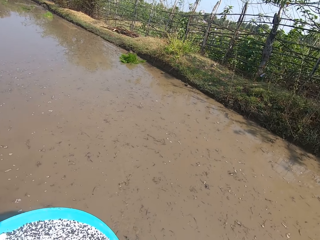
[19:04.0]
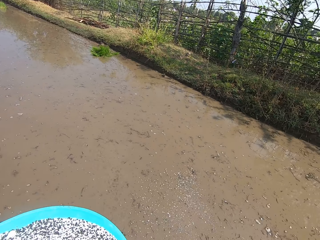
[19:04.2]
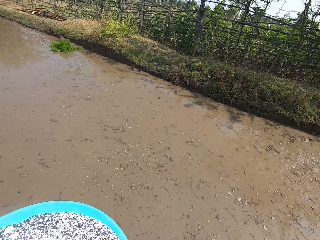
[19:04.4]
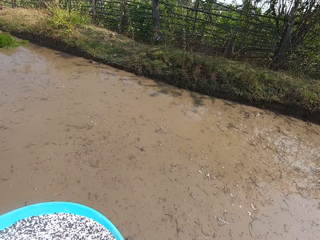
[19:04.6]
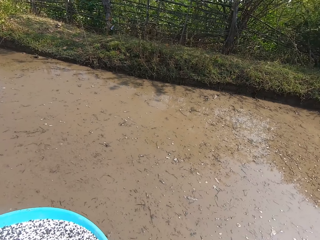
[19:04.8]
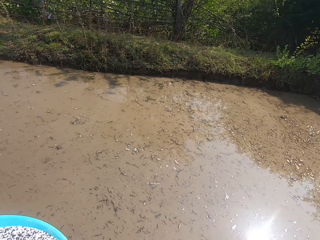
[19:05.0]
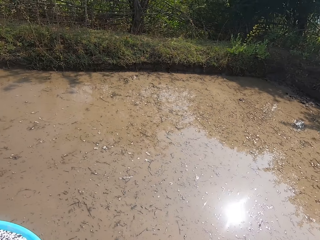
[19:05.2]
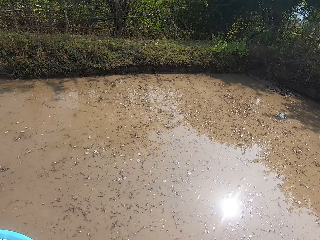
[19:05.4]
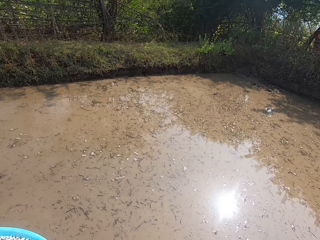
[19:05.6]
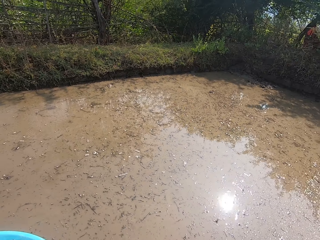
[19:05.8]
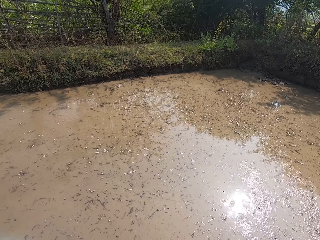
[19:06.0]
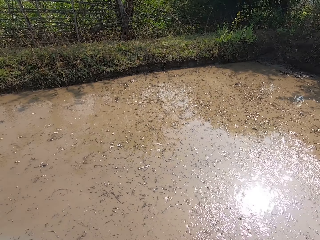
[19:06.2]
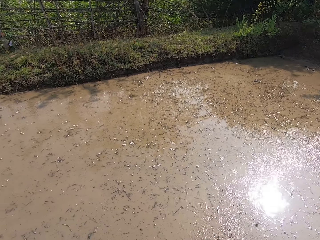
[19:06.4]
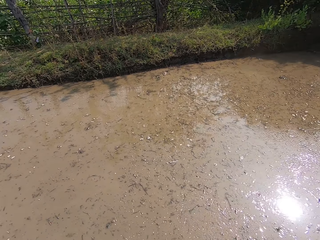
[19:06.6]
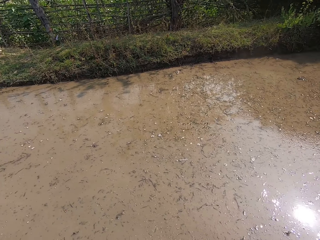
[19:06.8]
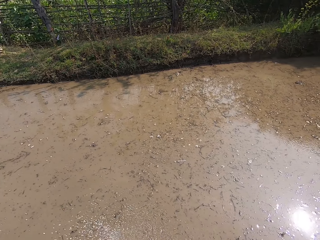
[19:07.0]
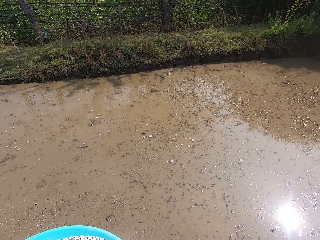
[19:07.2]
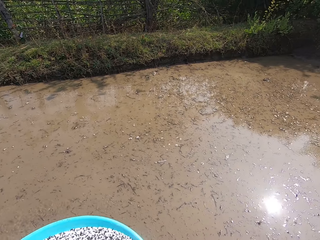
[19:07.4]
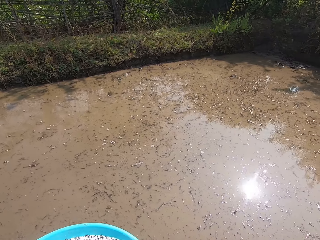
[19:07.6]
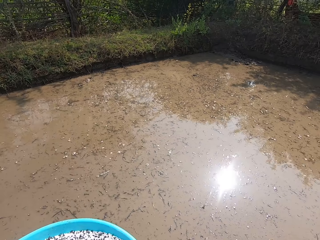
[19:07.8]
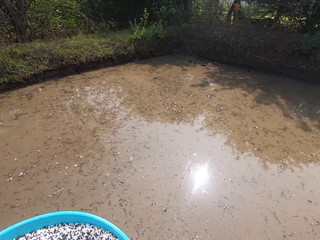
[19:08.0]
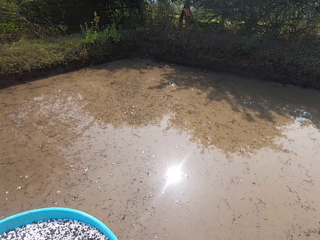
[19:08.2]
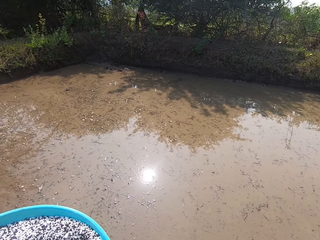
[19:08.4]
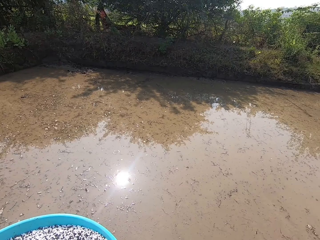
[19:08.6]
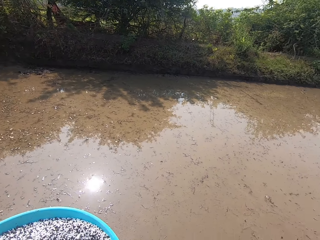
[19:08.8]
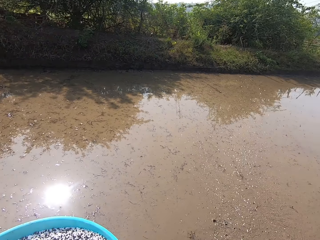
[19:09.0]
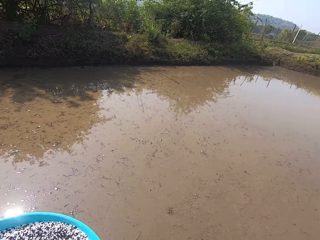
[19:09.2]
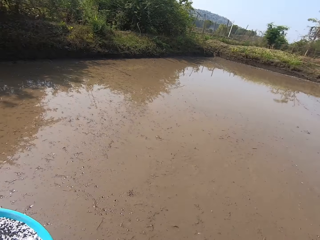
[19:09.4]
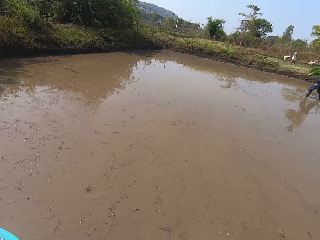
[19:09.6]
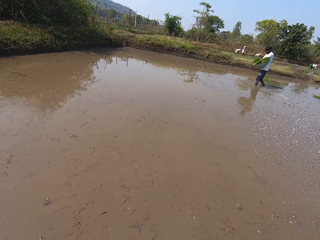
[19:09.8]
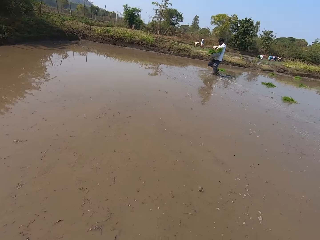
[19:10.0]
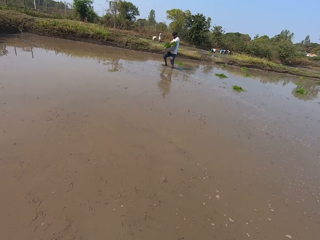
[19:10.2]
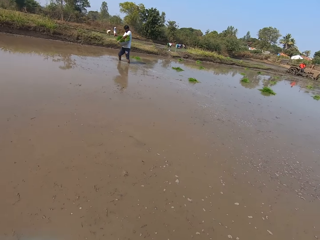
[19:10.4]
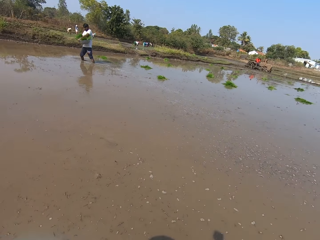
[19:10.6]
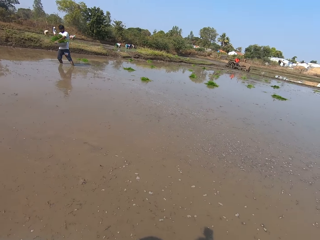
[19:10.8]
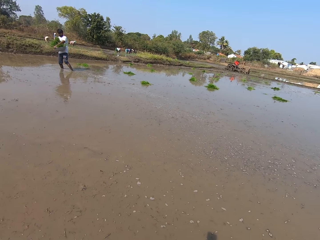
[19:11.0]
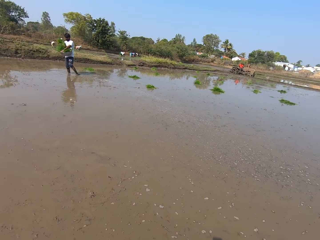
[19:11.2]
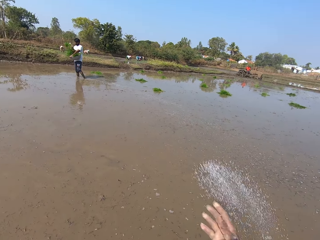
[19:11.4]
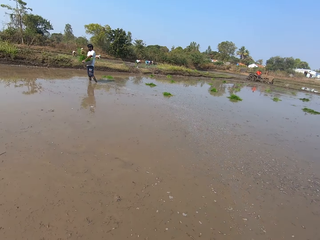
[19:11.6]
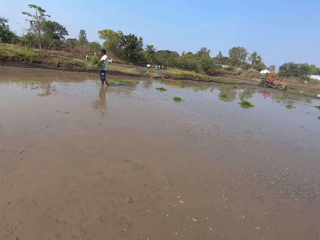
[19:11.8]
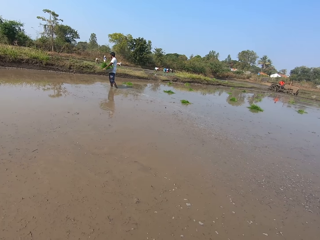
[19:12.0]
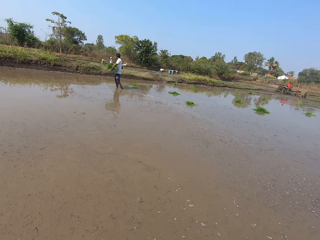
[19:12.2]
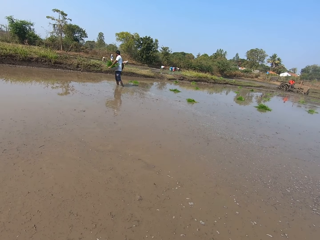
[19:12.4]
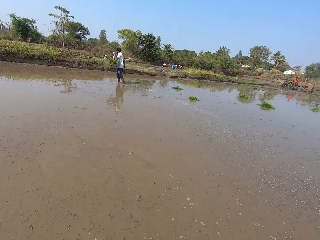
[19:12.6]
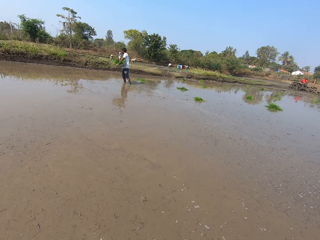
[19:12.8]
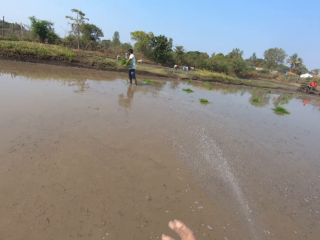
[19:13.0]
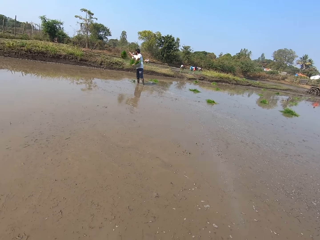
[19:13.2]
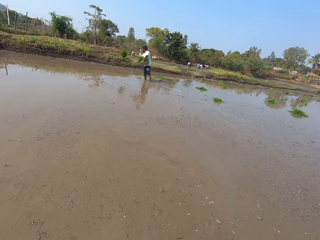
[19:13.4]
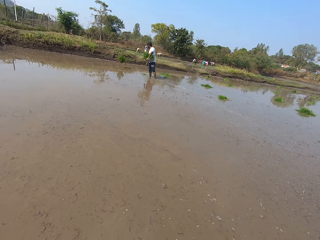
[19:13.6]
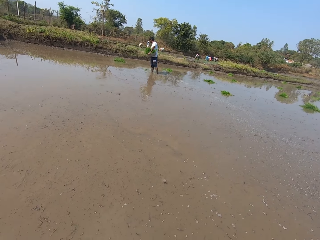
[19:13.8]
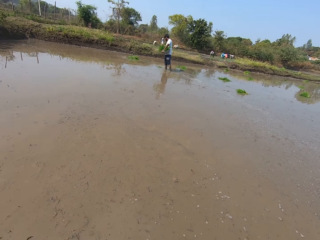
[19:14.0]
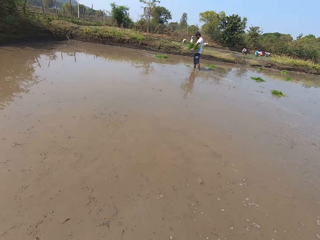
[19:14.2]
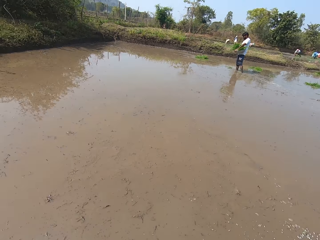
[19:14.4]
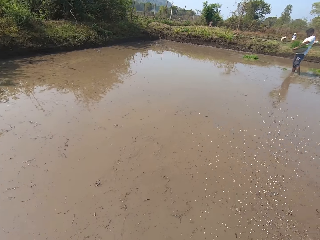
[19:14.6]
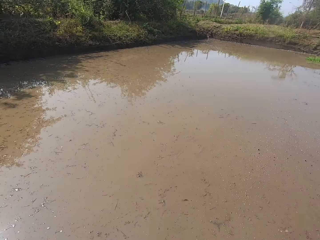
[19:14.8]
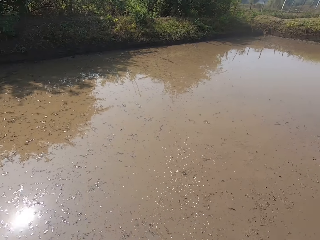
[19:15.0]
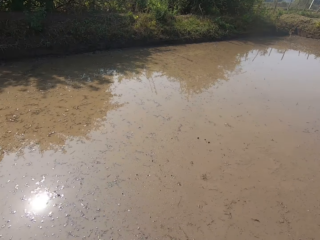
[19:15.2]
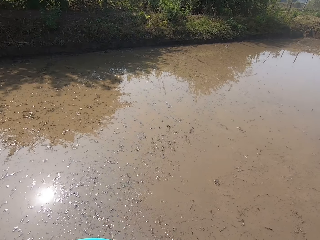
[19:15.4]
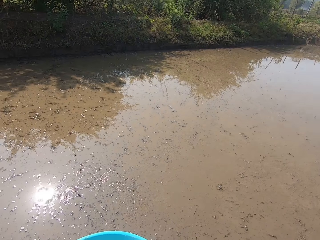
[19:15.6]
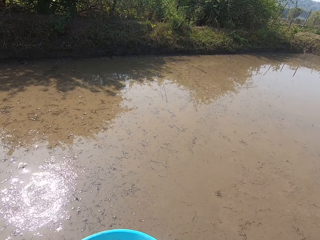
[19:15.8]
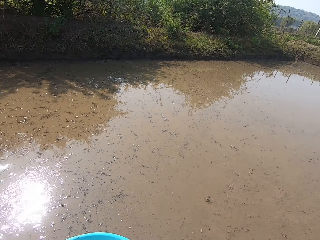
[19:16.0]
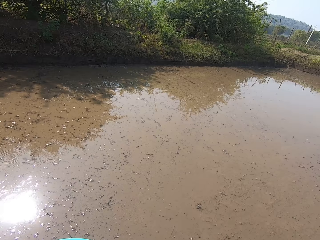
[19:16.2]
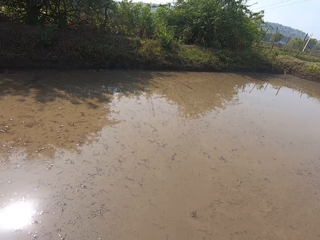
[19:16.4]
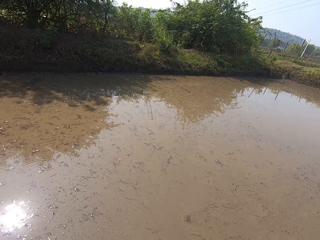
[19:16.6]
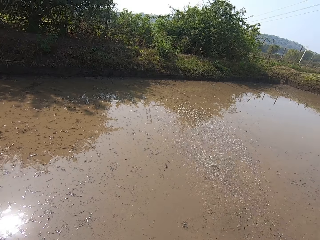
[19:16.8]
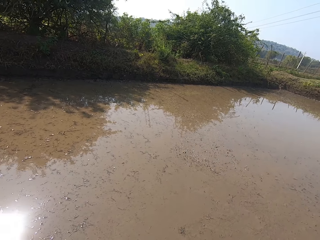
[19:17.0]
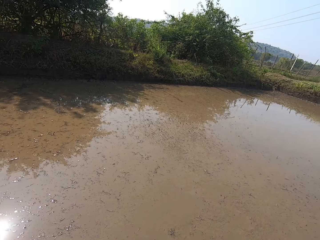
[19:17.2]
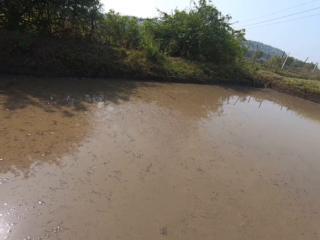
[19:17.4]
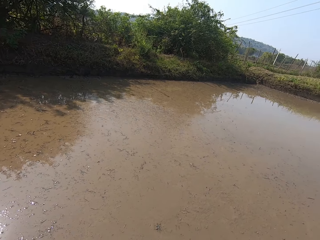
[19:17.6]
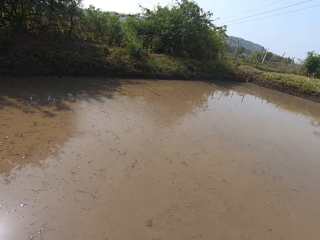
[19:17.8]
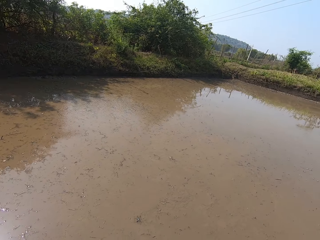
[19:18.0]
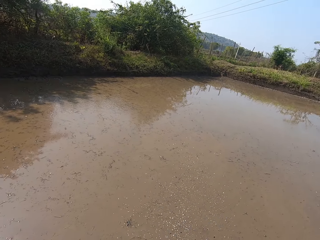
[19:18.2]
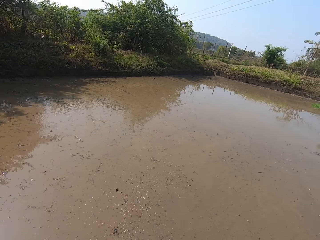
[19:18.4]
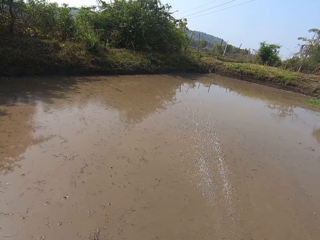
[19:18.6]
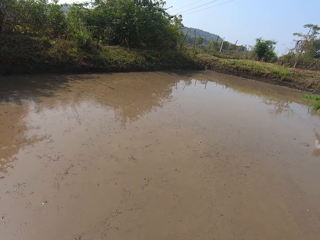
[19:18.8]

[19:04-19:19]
The camera wearer looks around. The man carries vegetables from a tray with his right hand. The camera wearer talks. The man throws the vegetables in the swamp with his right hand. The camera wearer throws the seeds into the swamp with his right hand.

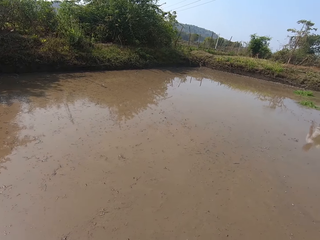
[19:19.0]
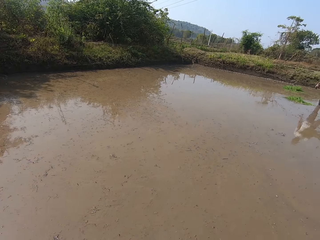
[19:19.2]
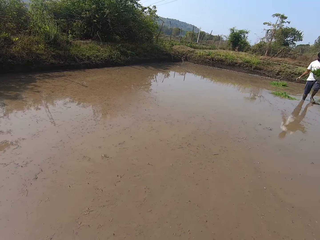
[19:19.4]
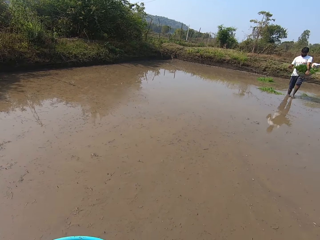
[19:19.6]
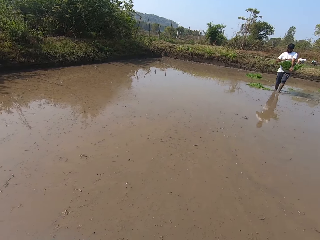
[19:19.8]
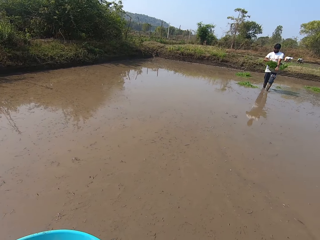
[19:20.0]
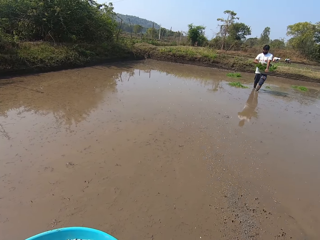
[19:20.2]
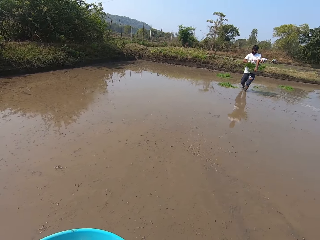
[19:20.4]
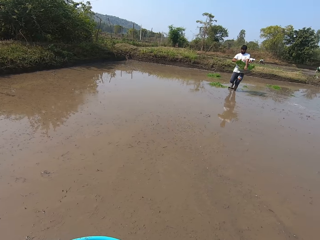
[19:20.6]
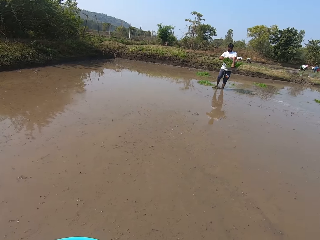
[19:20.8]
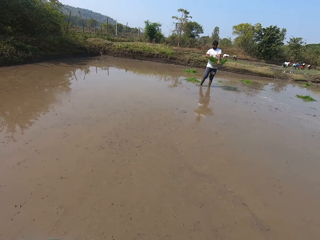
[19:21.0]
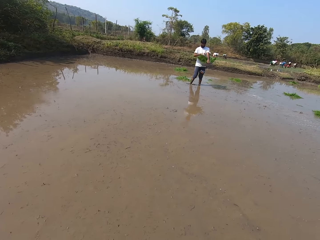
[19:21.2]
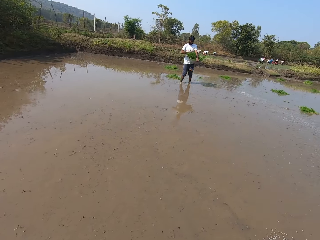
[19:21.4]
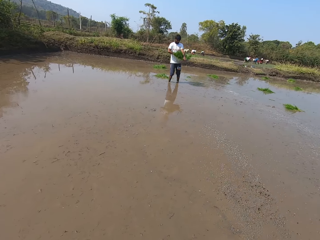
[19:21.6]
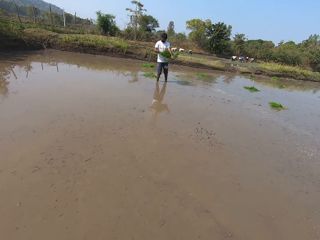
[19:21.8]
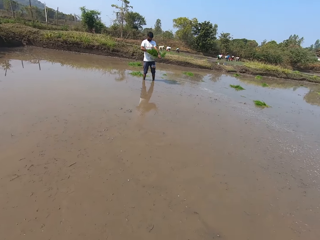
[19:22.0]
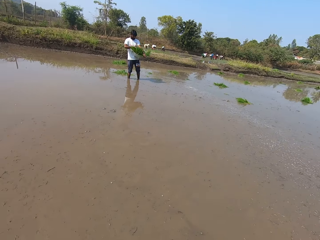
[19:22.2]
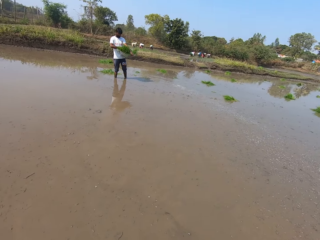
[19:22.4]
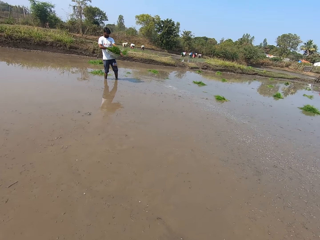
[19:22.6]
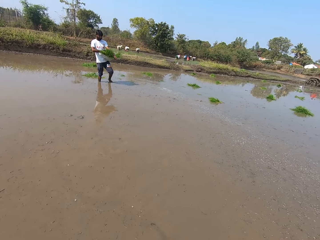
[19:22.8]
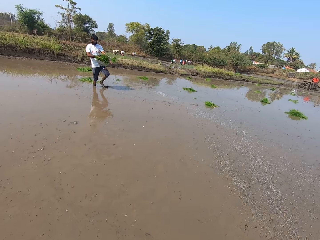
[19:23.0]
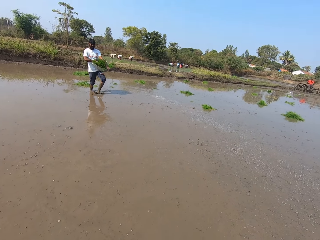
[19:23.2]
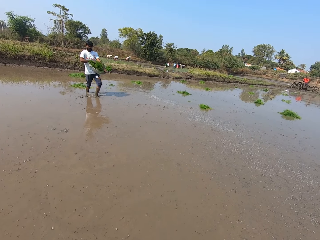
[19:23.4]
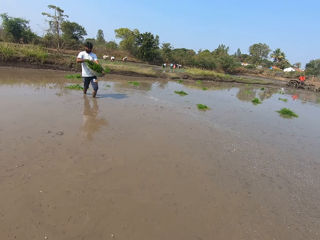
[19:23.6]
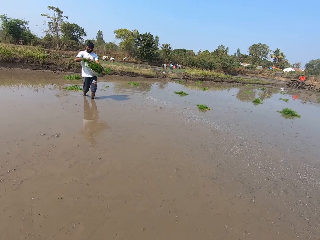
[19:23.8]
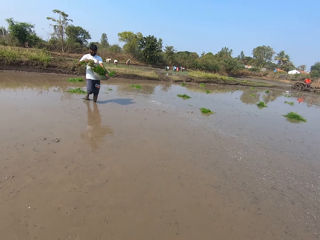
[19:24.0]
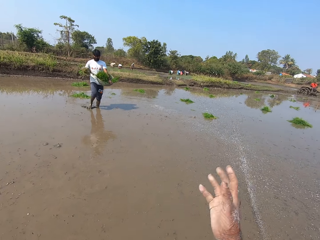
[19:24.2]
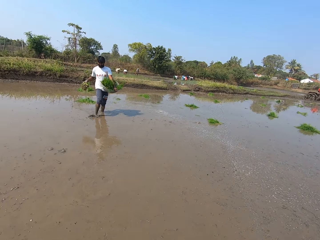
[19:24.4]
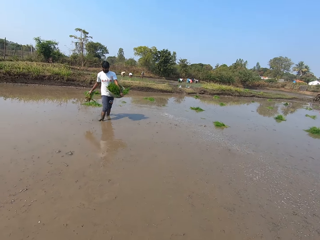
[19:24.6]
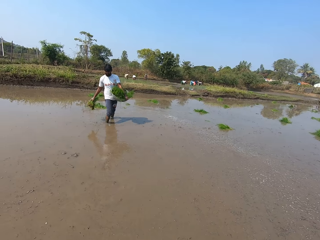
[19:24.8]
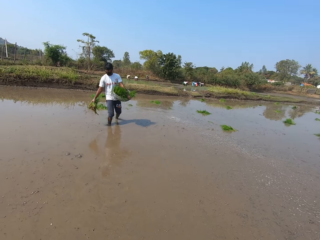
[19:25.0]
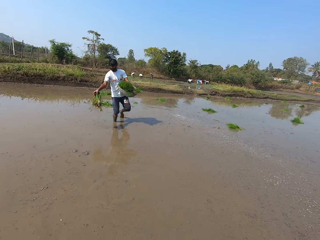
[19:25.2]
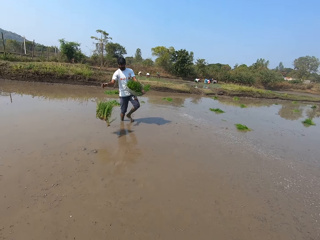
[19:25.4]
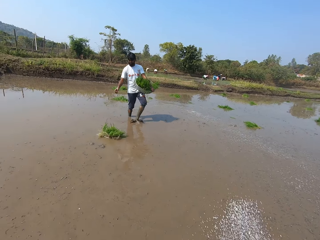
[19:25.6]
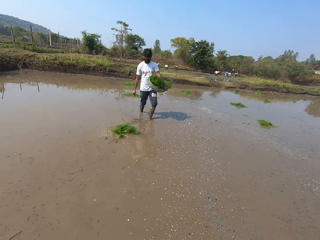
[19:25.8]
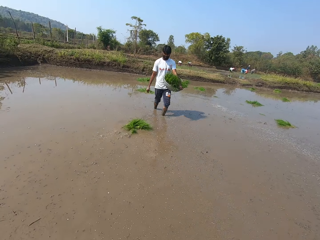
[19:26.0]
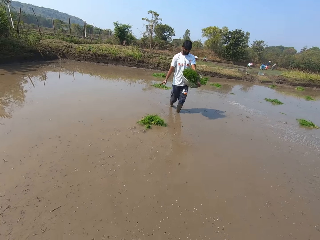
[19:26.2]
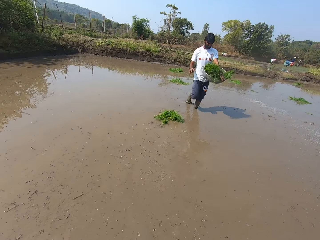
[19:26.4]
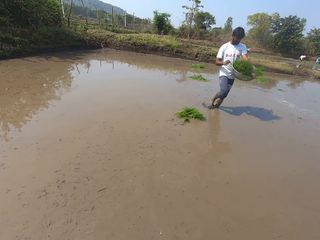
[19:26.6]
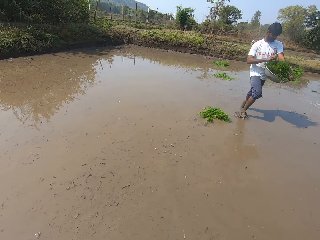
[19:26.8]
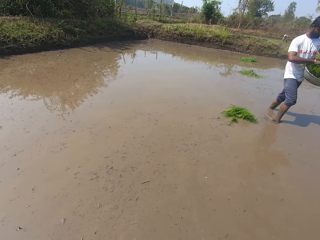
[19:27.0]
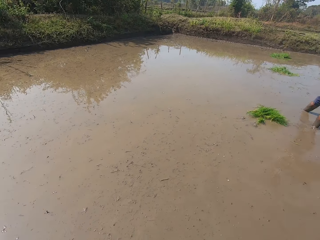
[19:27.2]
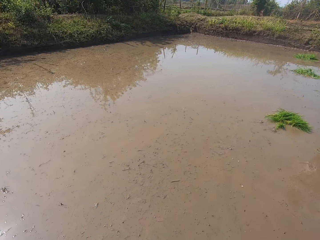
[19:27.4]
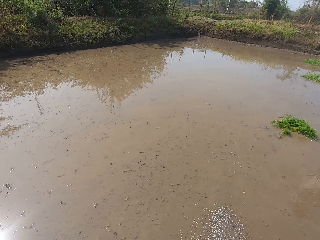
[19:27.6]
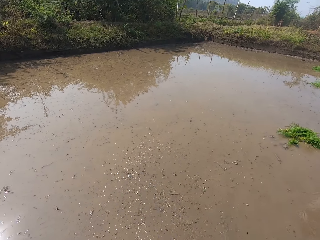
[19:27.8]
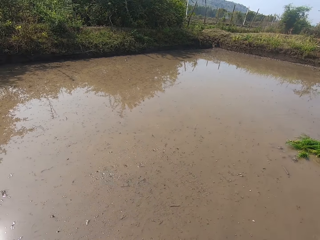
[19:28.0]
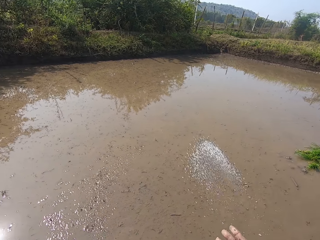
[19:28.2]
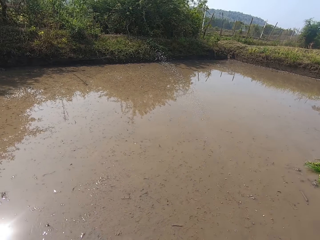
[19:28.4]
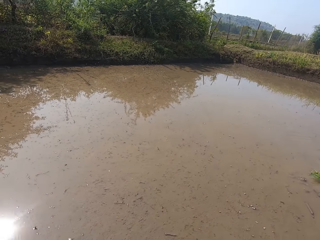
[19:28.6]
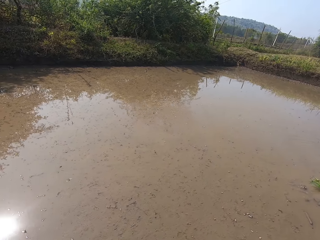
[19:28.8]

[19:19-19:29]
The camera wearer looks around. The man carries vegetables from a tray with his right hand and throws the vegetables in the swamp with his right hand. The camera wearer throws something to the water. They look around.
